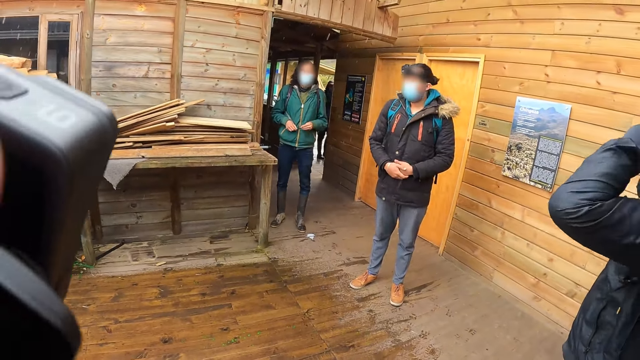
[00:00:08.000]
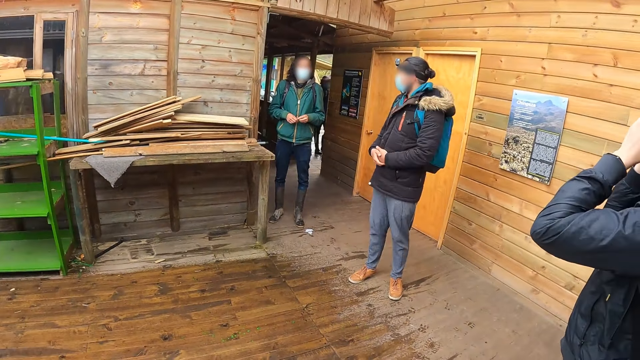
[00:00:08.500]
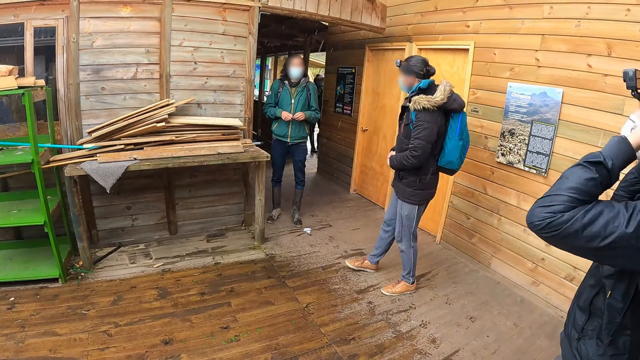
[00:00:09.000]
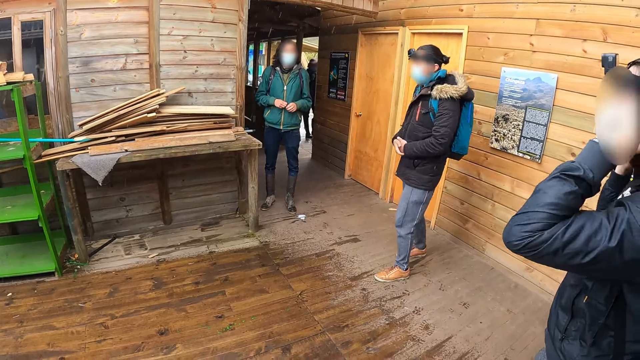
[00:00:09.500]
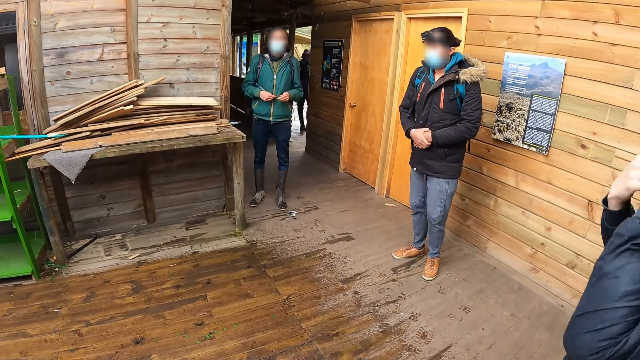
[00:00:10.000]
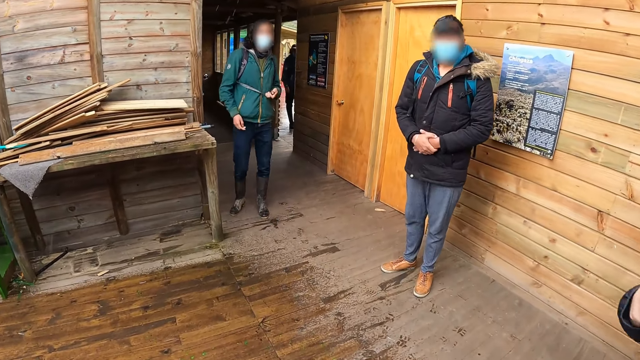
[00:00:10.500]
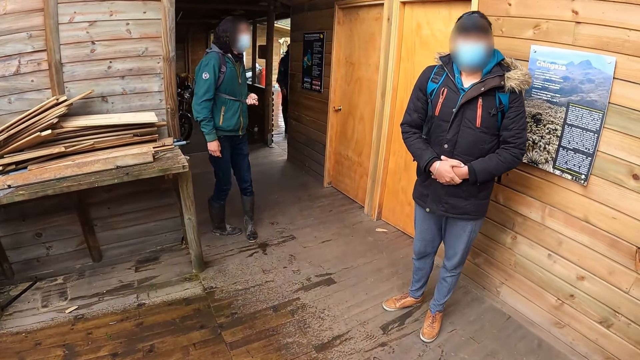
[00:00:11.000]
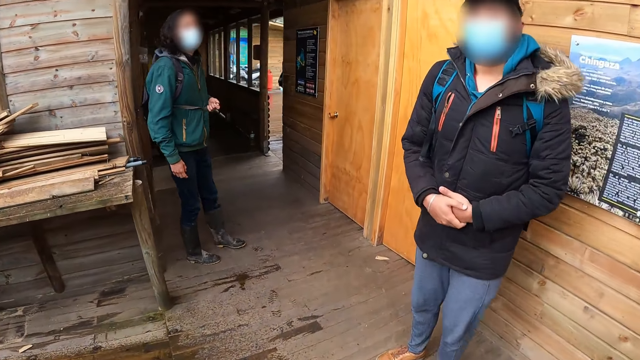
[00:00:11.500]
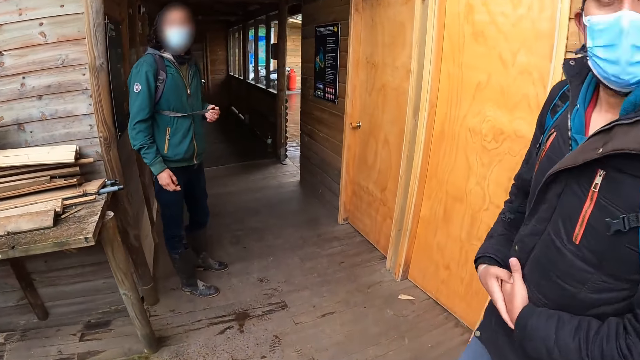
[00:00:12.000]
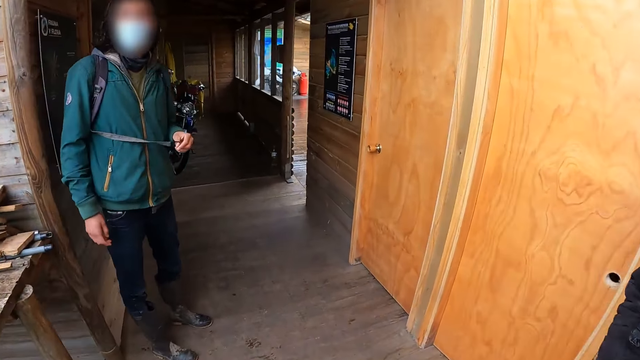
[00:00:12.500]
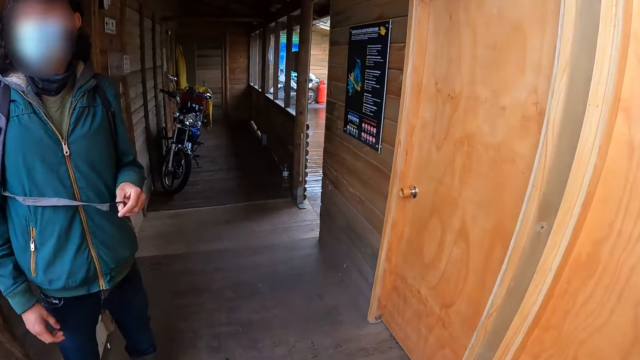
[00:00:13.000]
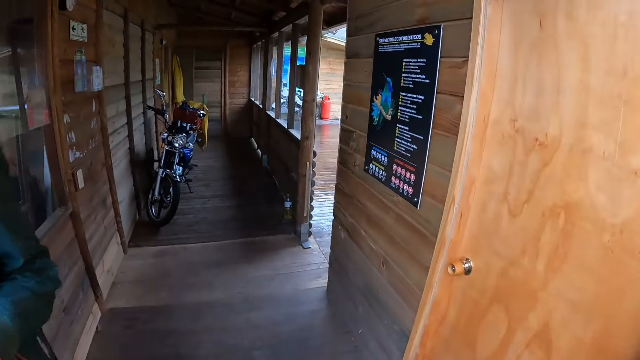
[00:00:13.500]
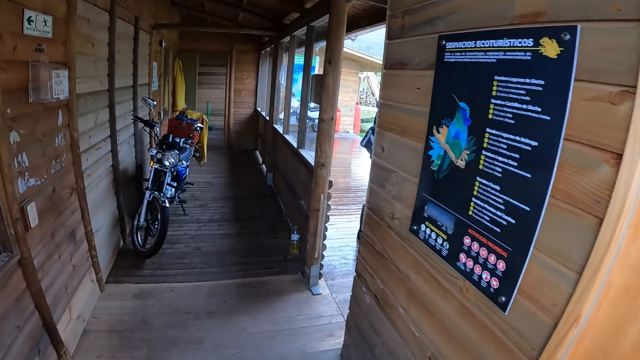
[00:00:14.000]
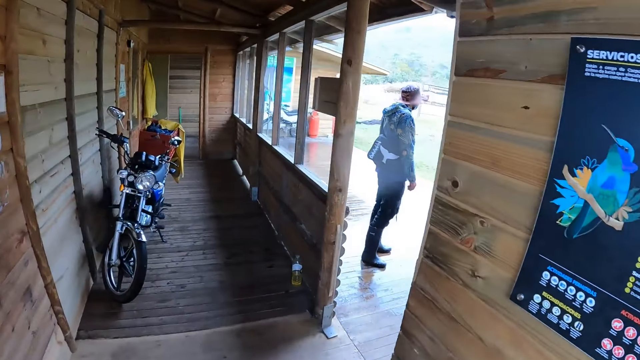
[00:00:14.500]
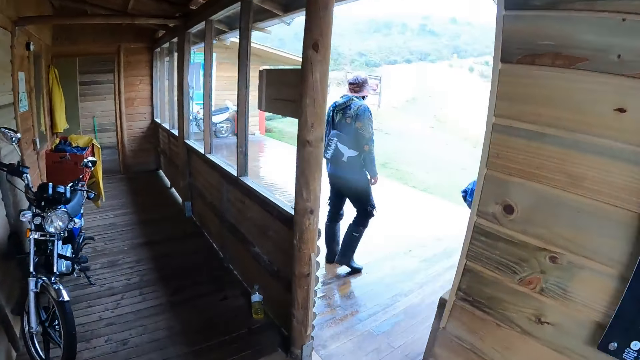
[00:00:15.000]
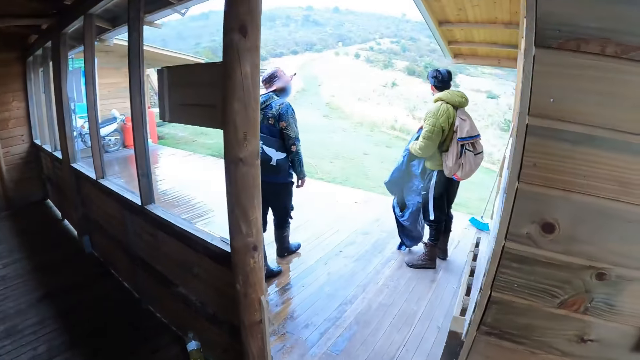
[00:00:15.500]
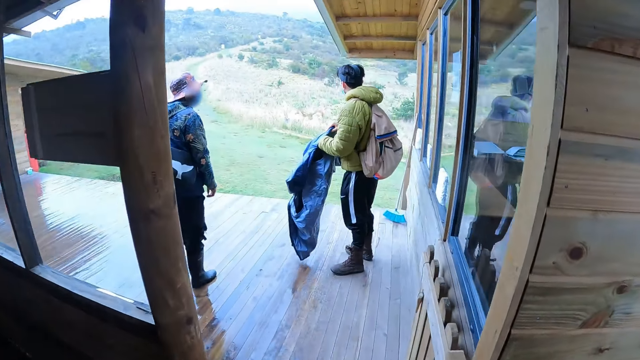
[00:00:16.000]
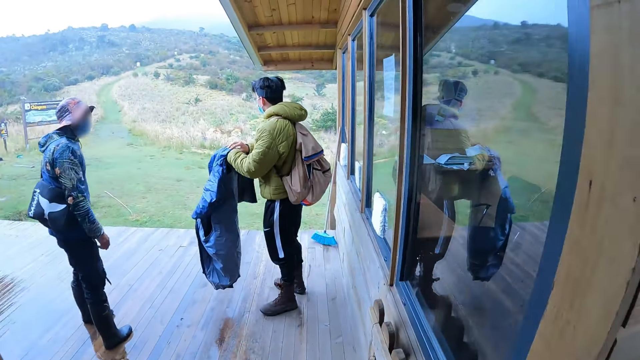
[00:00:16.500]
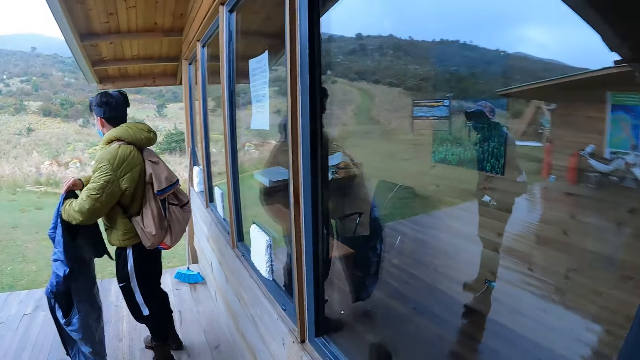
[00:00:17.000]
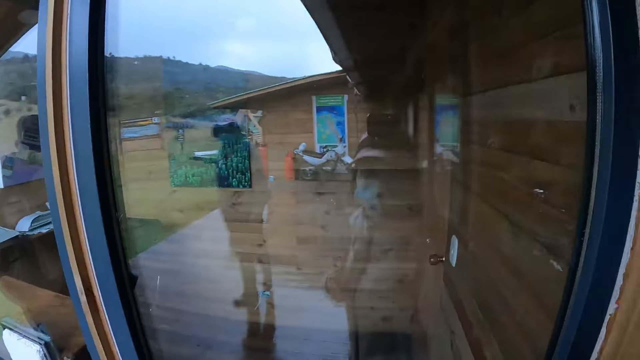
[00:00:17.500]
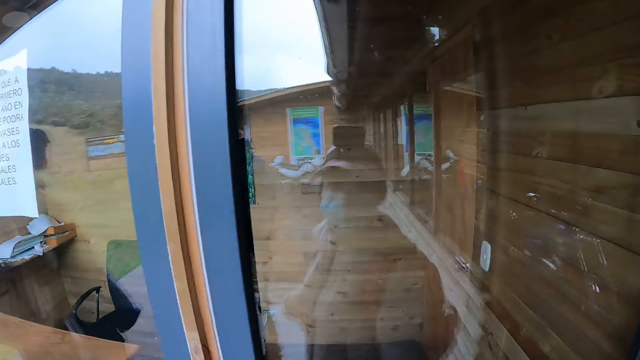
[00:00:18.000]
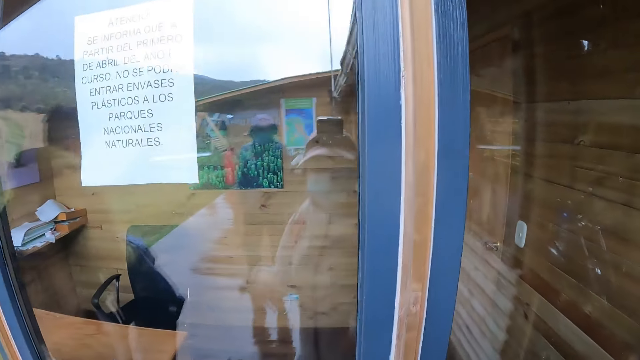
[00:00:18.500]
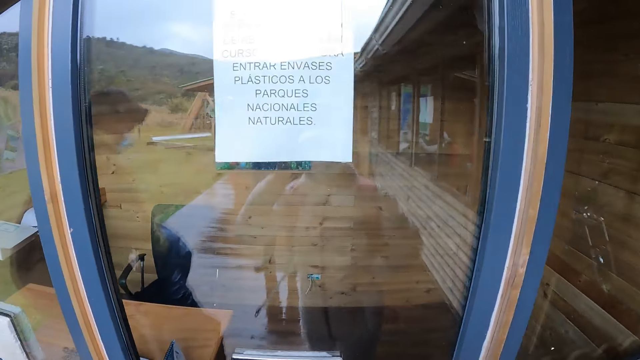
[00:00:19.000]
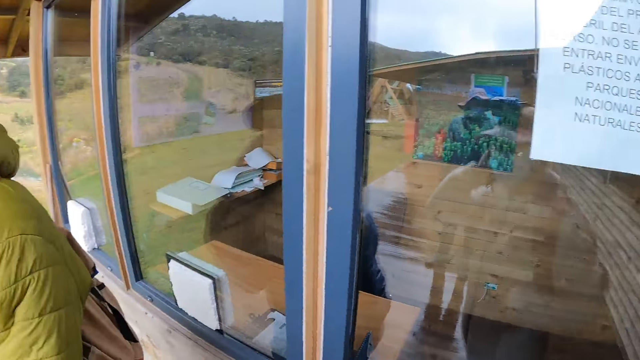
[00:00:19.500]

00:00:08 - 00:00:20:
A man converses with another man. The camera wearer walks through a pathway out of the reception. They walk into the building. A third man holds a jacket in his hands. The camera wearer looks through the window.

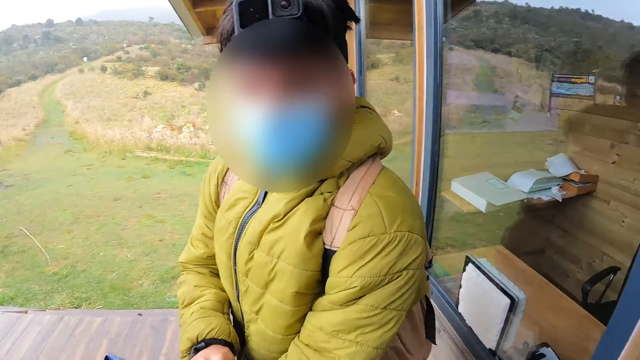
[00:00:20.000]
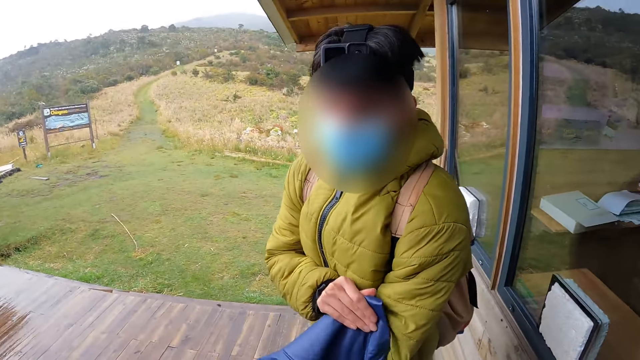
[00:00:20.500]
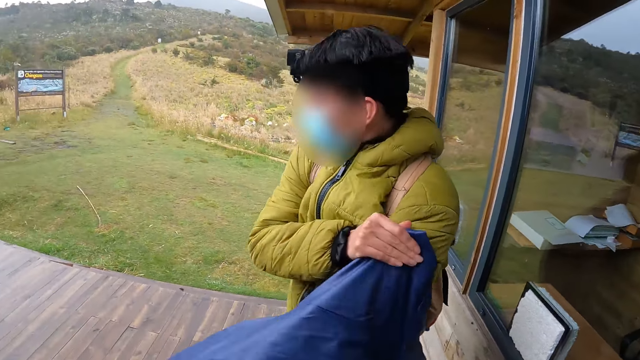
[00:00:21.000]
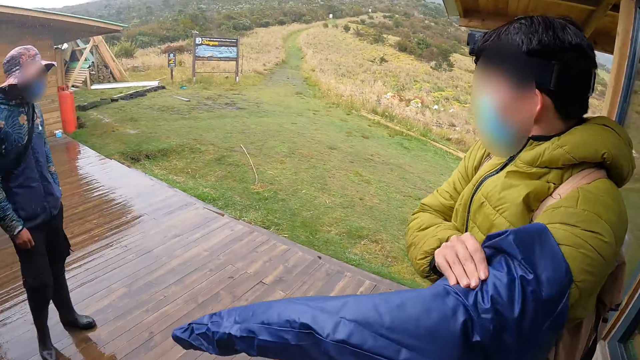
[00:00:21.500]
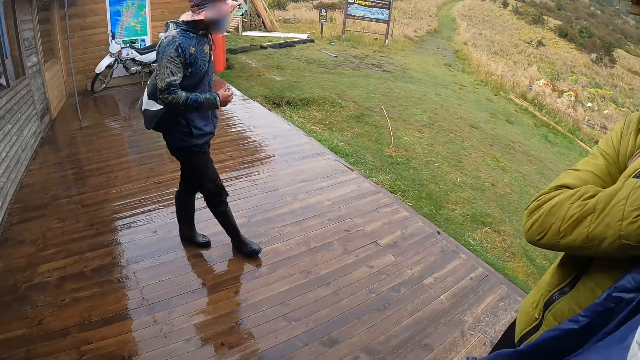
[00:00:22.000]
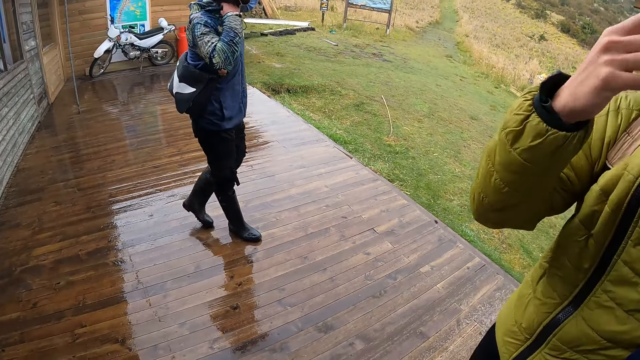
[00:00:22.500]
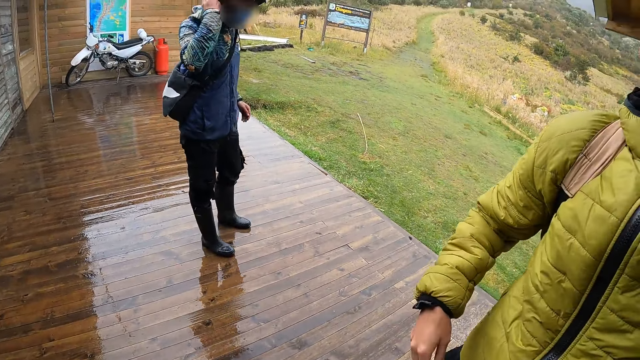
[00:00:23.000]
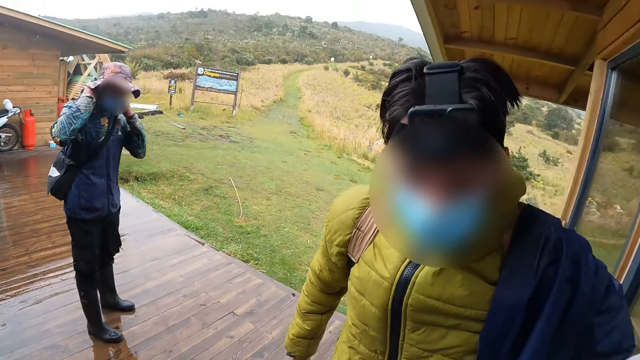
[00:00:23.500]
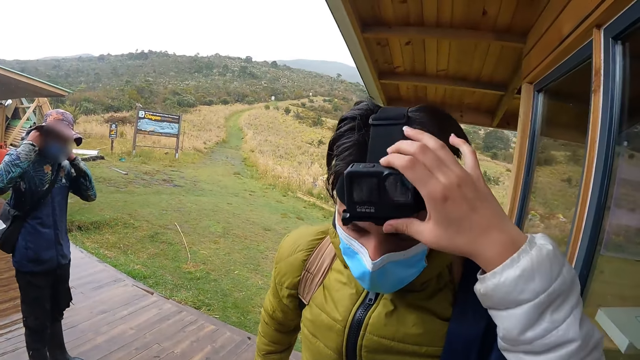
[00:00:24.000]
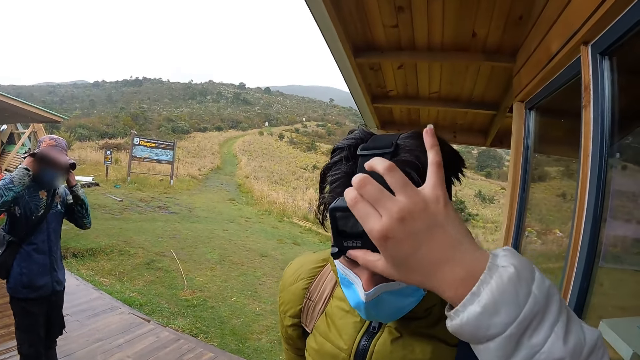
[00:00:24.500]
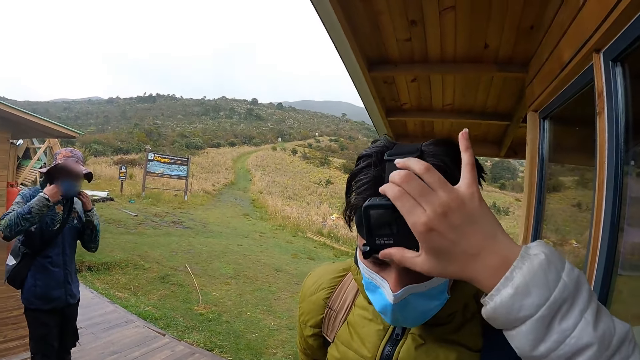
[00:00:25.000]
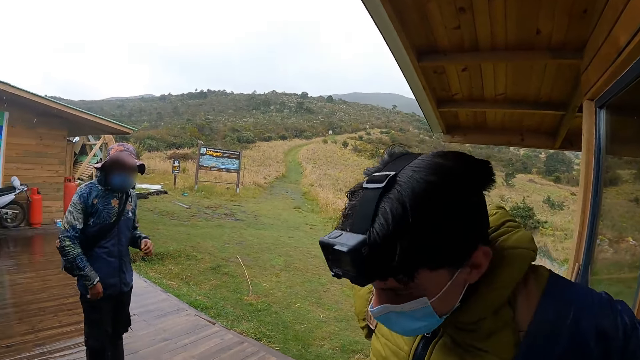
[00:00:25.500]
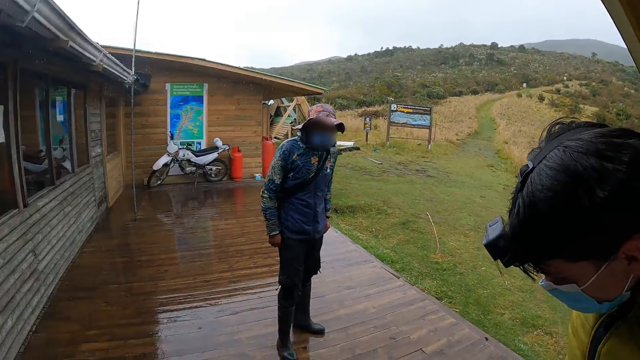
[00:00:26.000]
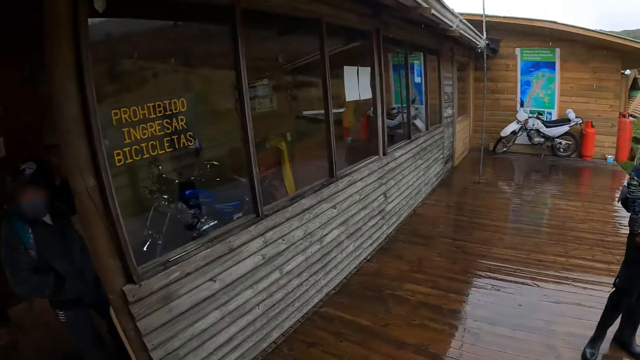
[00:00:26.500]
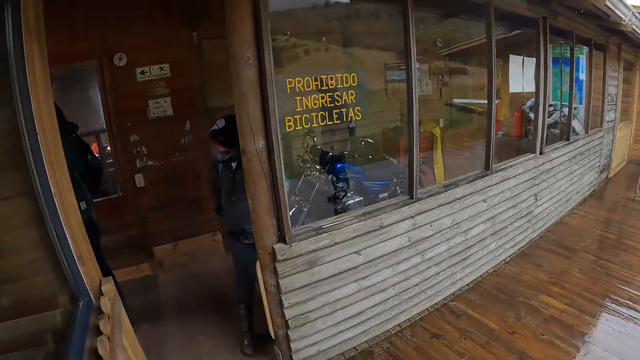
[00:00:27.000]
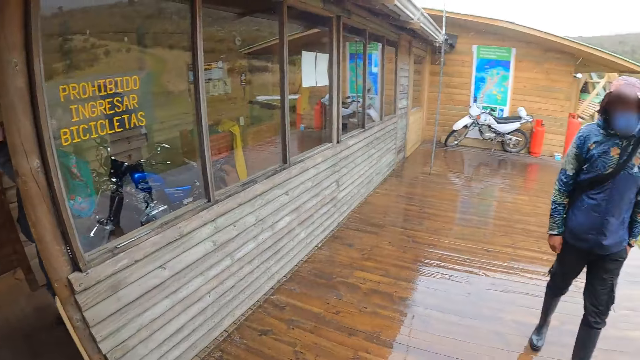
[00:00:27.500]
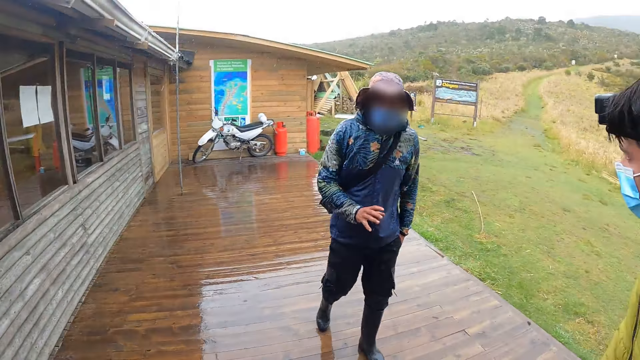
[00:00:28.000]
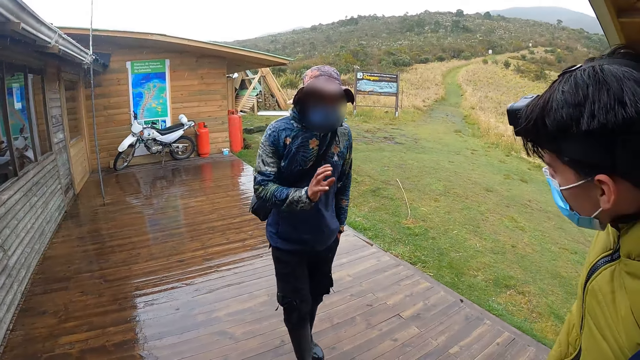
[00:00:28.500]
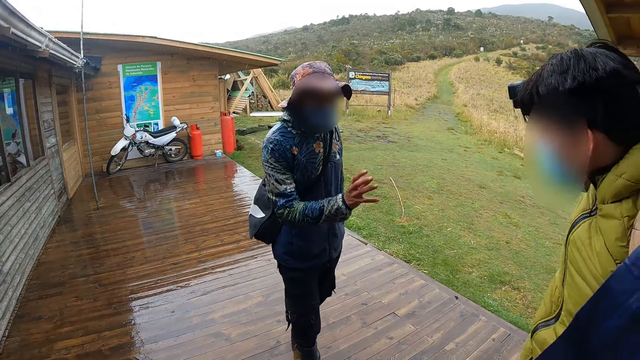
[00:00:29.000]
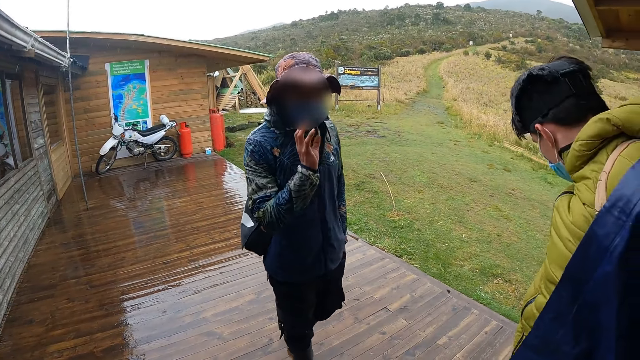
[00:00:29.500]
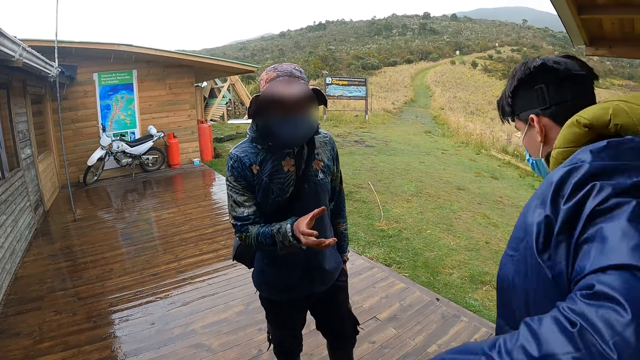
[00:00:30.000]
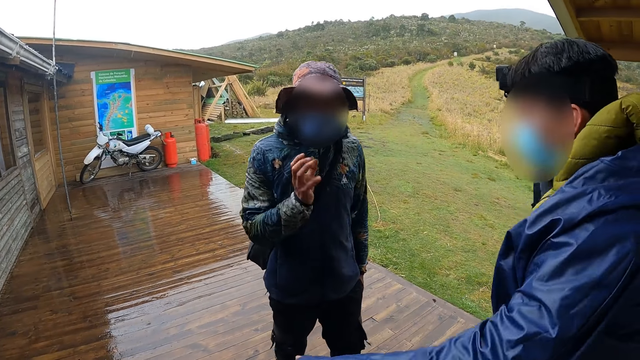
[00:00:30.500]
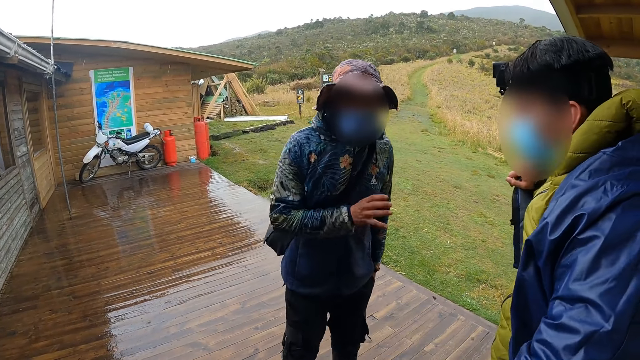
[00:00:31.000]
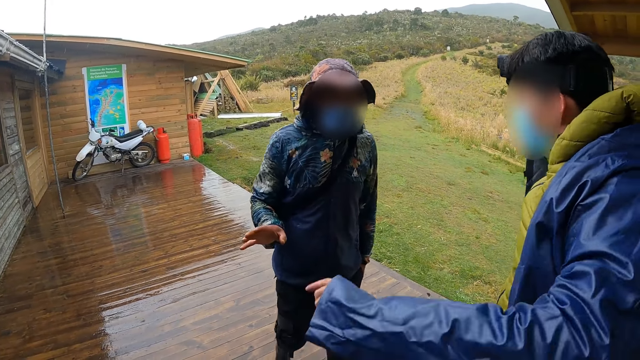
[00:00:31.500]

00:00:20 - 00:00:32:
The man wears the jacket in his hands. The camera wearer interacts with another man and stands outside the building with the other man. The other man adjusts his jacket with his hands. The camera wearer touches a camera on the other man's head. They let go of the camera and look around the building. The first man moves towards the other man, makes gestures by hand, and speaks to the other man.
